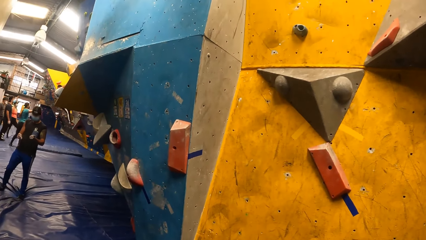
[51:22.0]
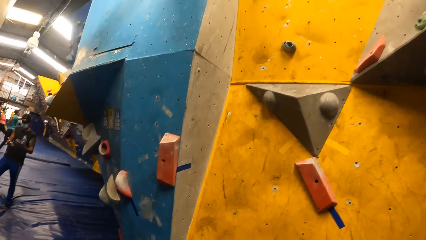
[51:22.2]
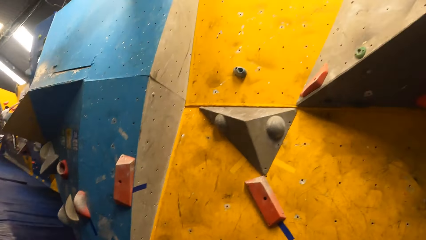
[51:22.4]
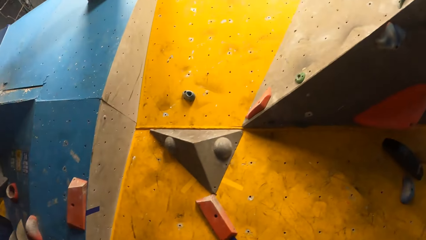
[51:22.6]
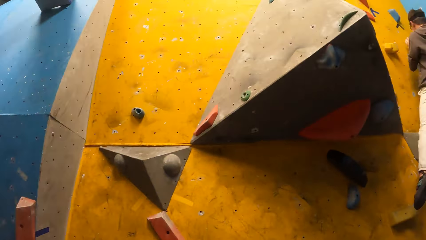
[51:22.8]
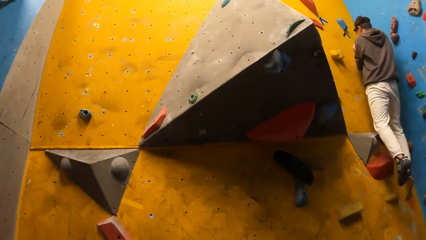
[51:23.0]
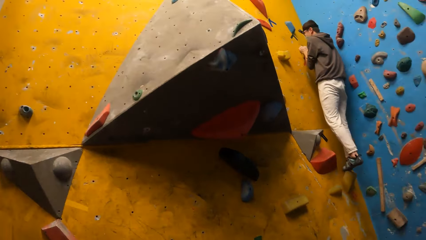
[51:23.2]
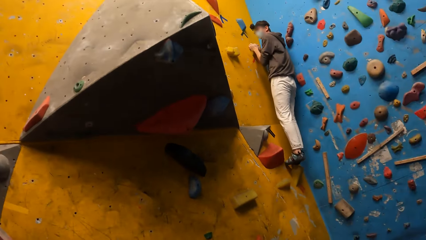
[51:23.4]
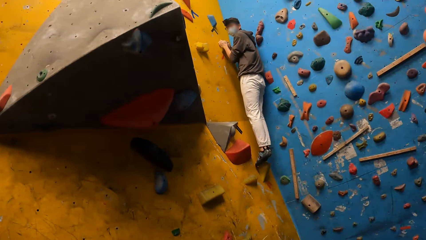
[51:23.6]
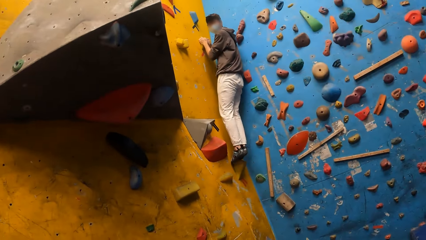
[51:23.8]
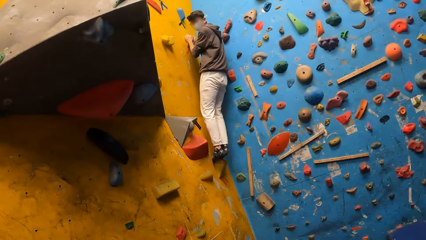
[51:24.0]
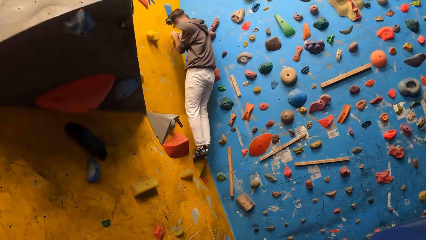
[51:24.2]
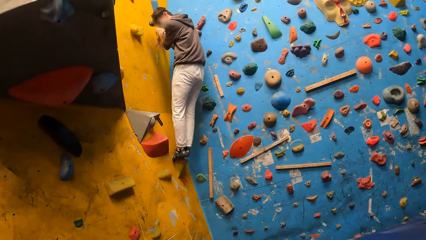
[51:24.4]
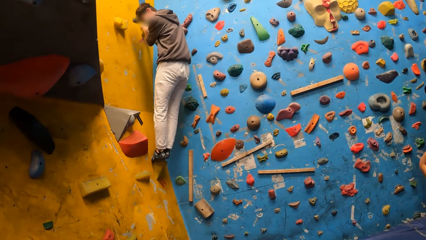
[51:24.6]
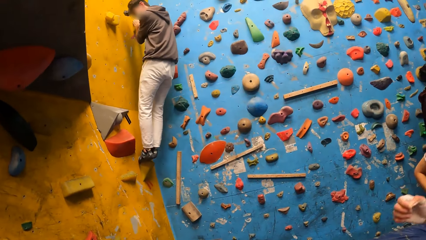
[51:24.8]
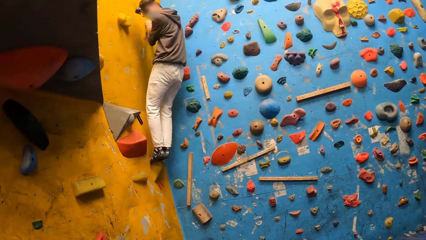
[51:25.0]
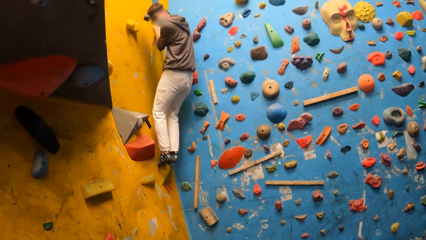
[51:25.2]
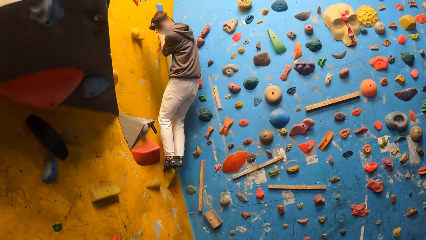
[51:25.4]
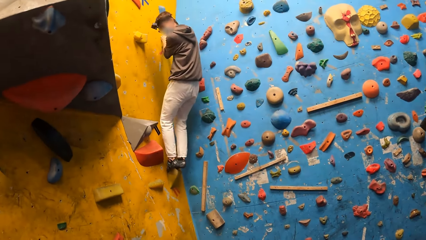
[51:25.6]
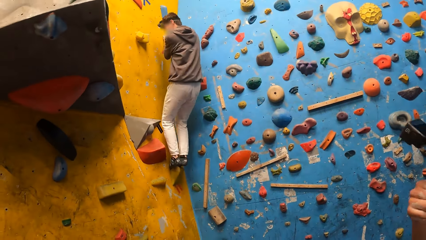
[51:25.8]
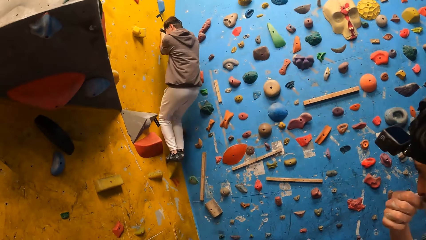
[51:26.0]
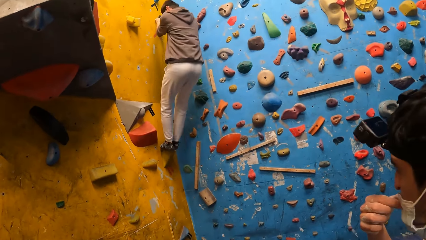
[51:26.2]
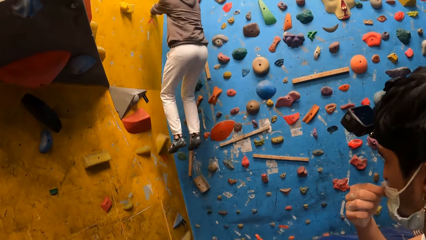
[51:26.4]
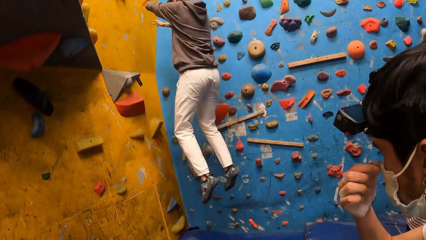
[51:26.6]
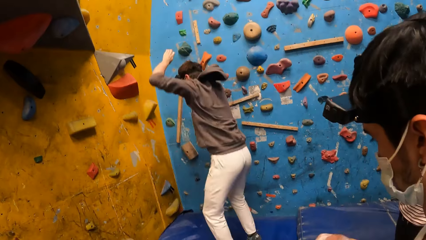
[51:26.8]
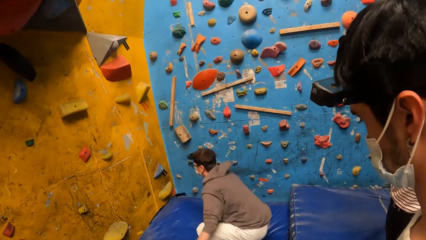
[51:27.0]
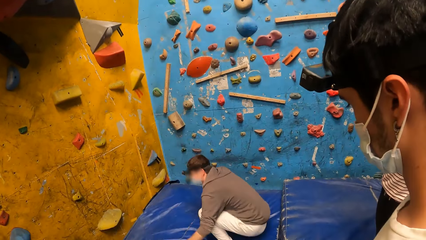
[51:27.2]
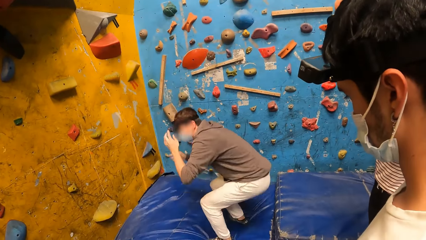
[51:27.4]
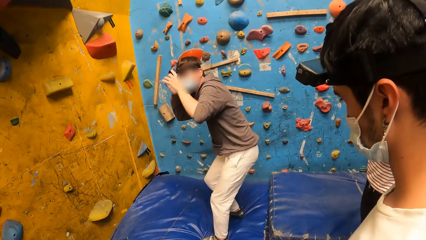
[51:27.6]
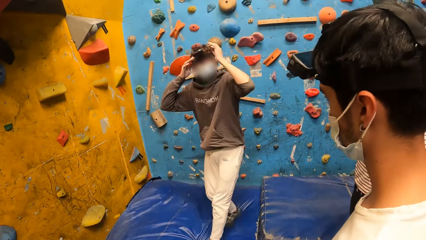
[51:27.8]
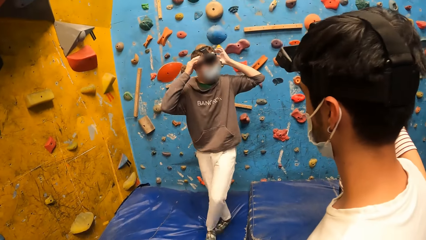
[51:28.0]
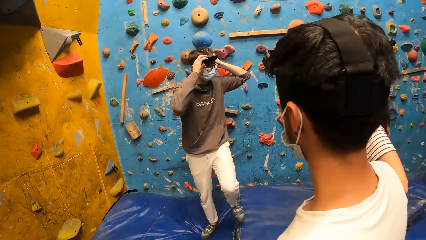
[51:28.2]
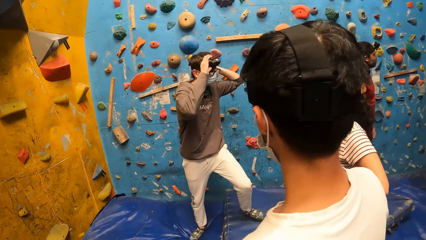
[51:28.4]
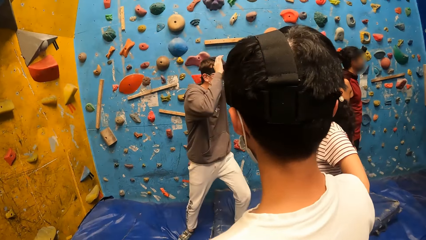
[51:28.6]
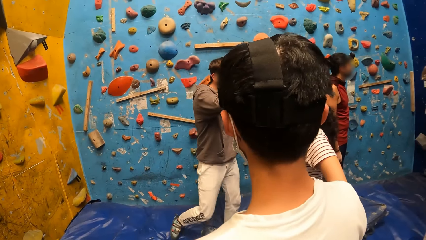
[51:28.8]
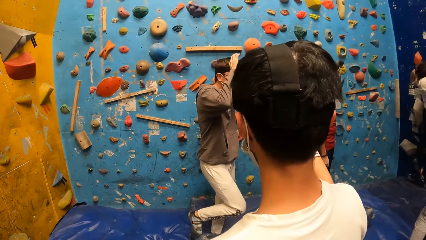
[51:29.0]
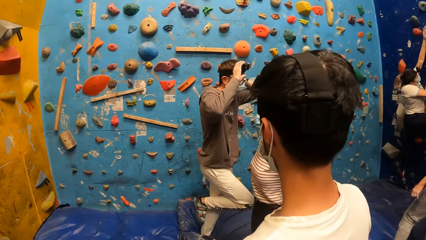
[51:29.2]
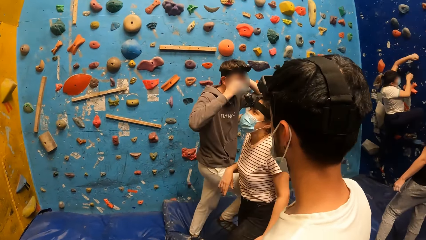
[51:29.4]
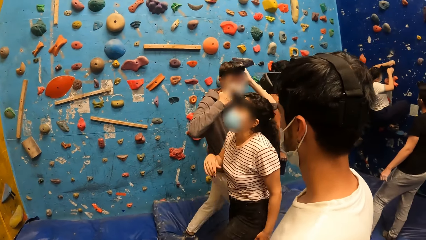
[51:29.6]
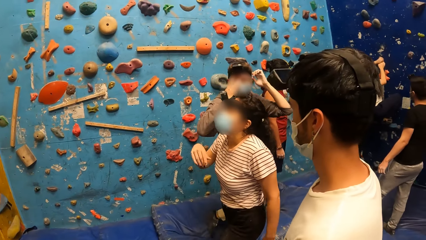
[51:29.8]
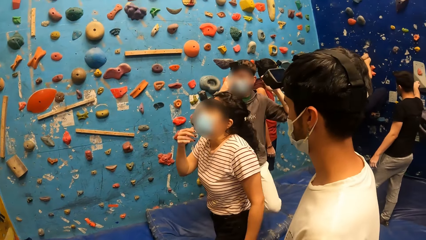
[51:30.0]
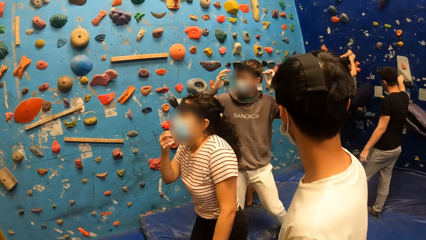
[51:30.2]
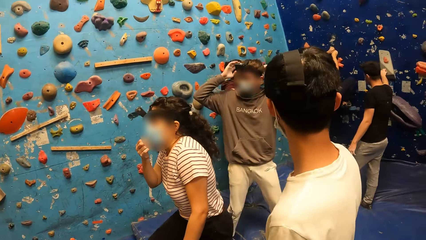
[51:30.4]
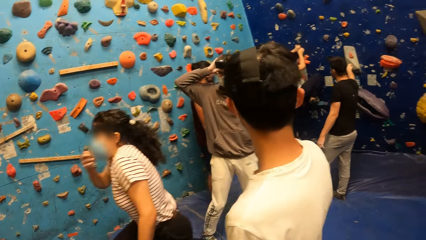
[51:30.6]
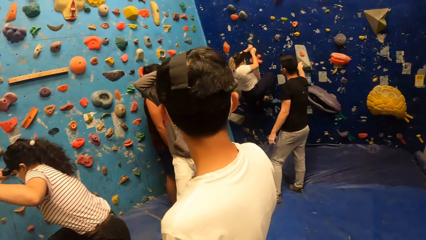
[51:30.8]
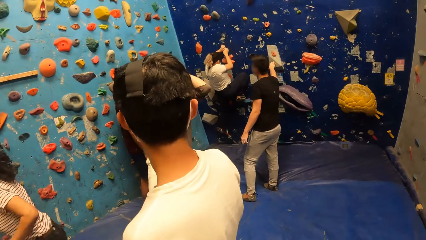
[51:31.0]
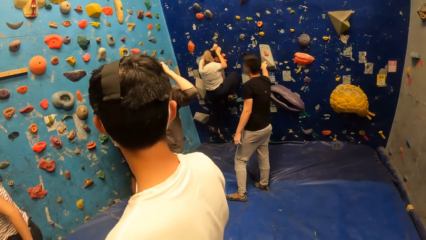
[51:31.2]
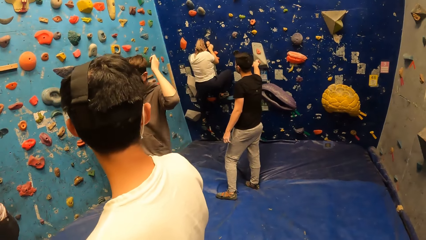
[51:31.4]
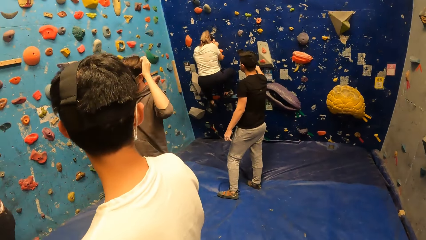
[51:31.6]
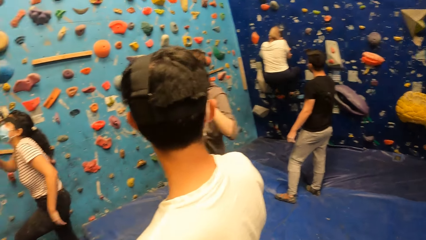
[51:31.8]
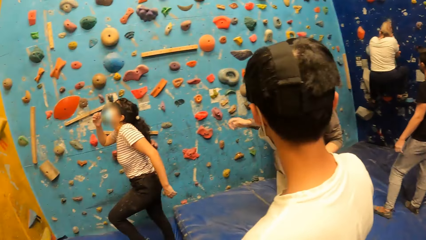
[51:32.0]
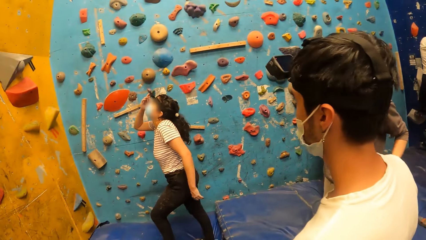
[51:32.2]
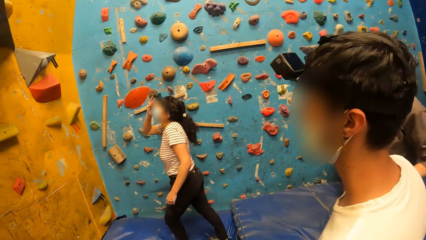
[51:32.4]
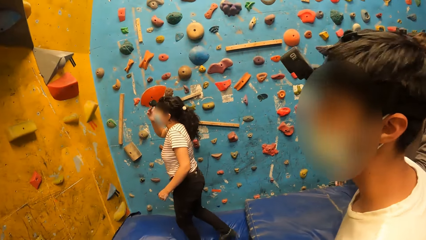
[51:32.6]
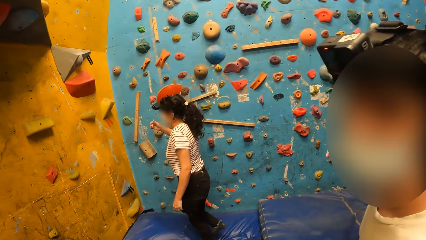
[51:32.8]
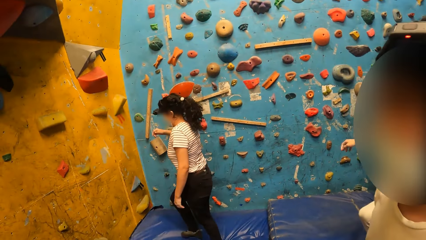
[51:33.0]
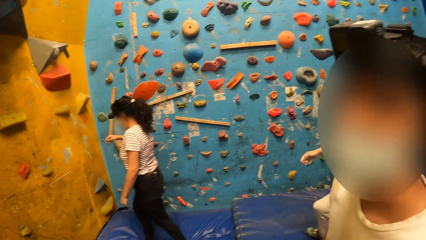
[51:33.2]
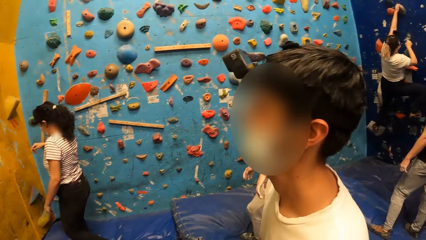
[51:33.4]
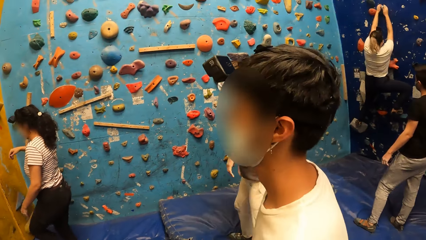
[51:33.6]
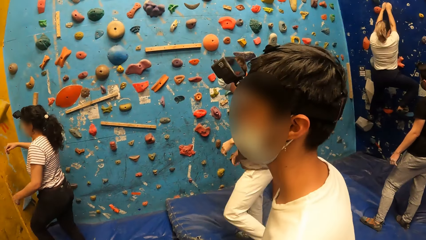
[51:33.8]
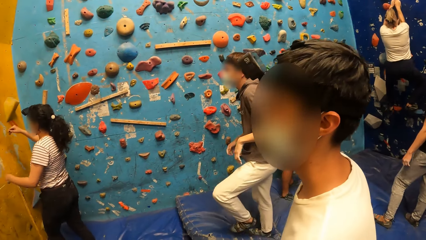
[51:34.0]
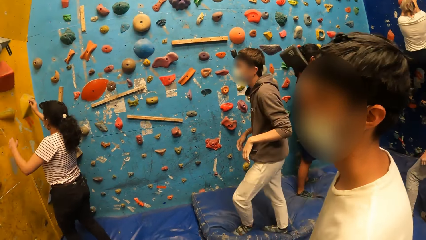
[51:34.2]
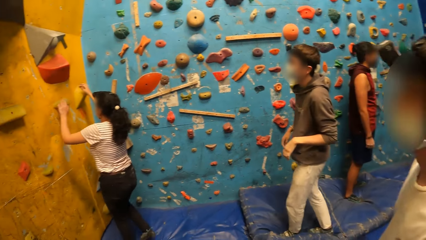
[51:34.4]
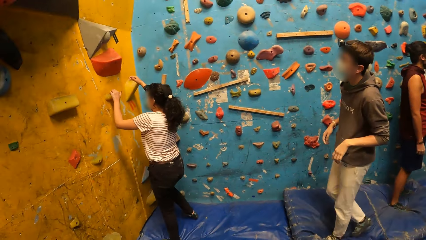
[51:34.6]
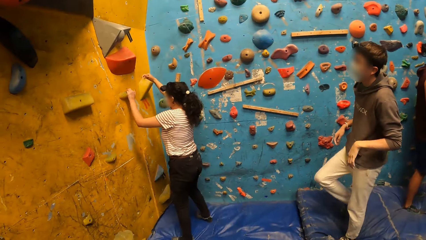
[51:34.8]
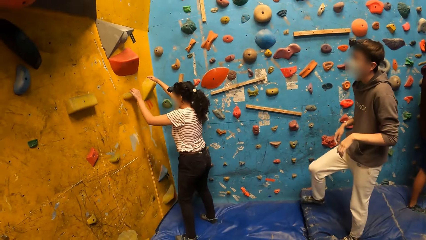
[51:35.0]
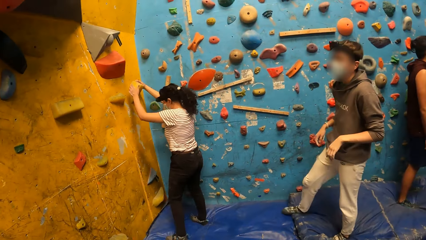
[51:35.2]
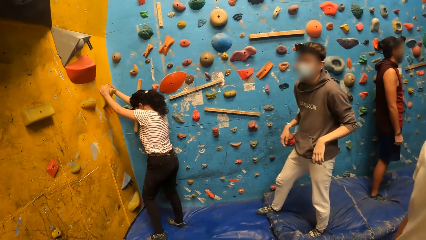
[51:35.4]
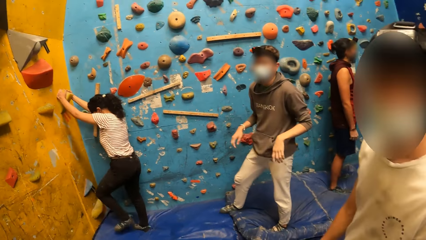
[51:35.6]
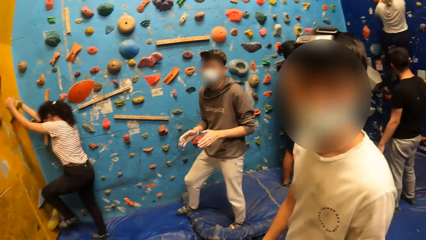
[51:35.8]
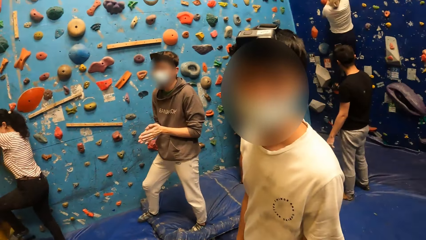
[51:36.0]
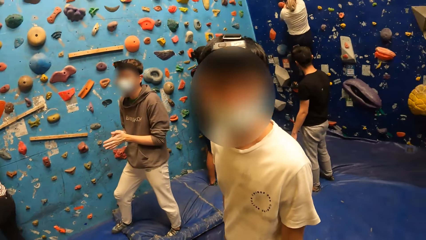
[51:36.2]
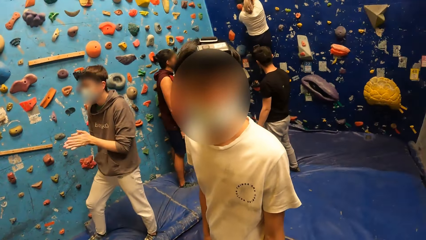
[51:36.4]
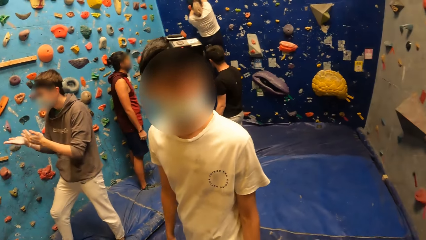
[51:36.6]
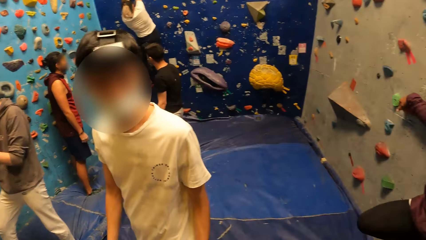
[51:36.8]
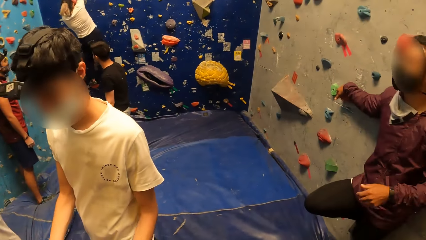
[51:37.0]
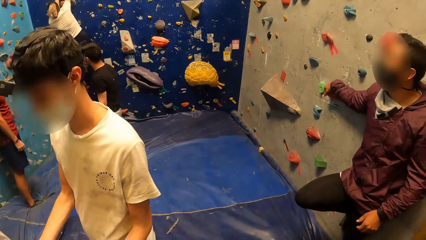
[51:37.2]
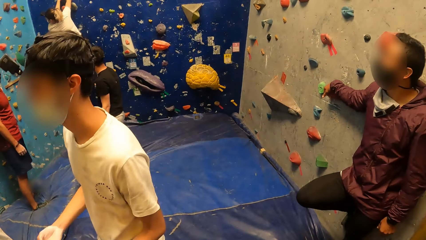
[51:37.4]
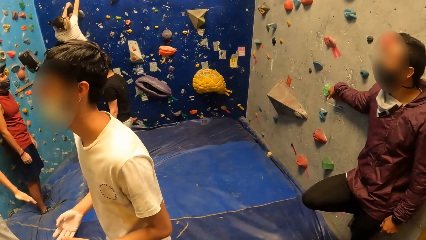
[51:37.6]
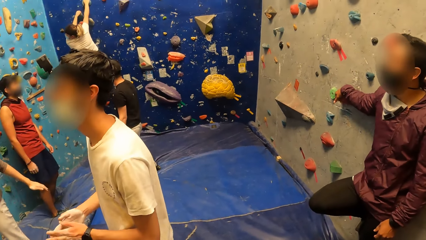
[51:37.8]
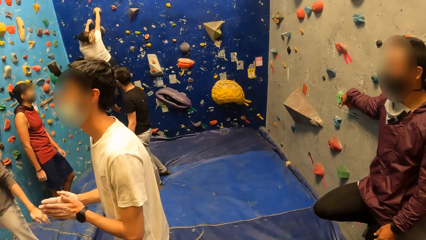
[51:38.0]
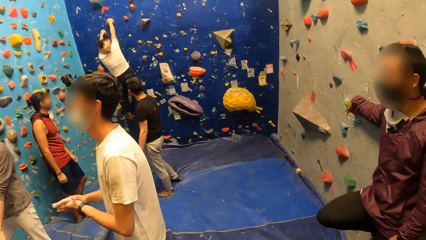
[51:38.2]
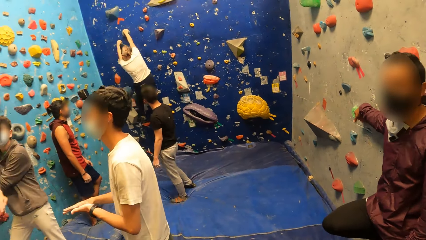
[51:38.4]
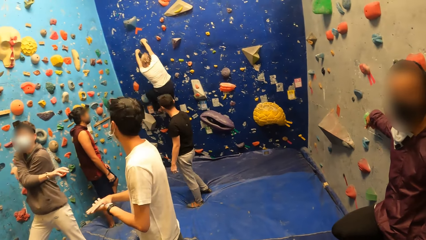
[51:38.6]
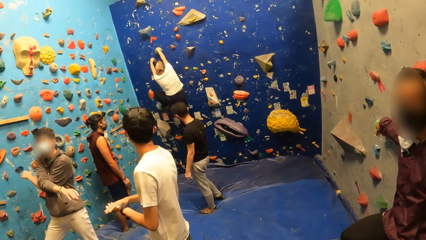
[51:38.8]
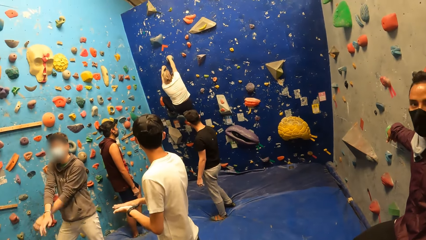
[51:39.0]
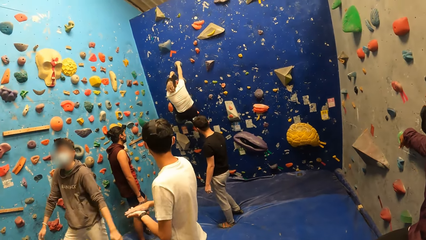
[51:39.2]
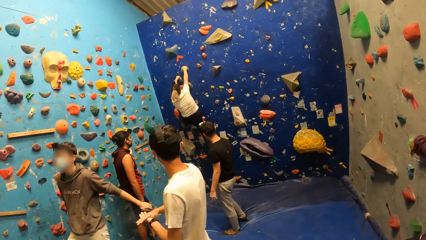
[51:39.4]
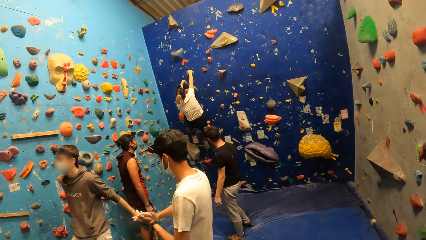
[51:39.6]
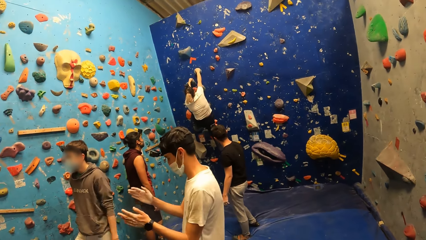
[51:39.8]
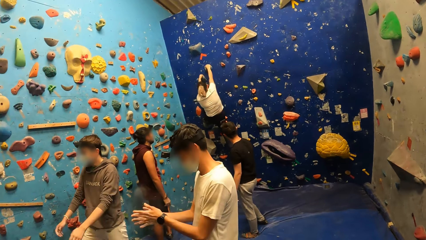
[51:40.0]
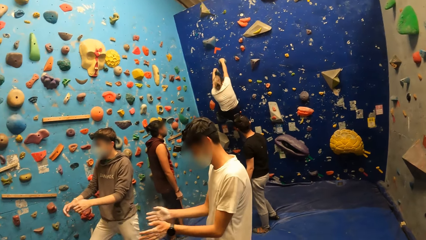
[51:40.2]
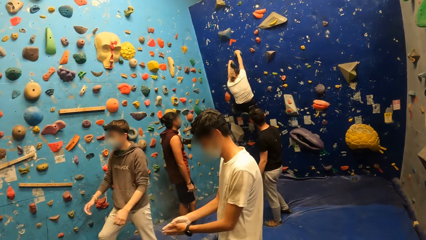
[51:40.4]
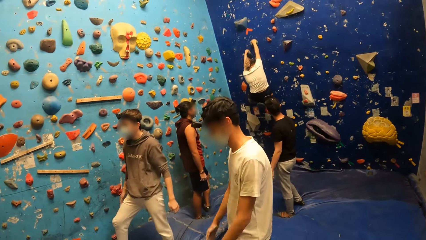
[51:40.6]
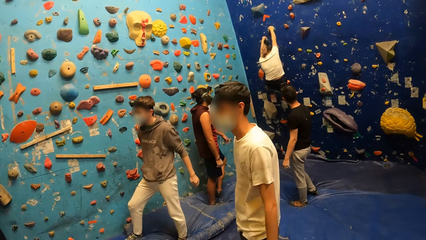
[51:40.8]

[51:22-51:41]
The man jumps down from the bouldering wall. He adjusts a camera on his head with both hands. He adjusts a face mask with his left hand. He adjusts the camera on his head with both hands. A woman climbs the bouldering wall with both hands. Another man talks to the camera wearer. The camera wearer looks around. Another woman climbs the bouldering wall with both hands. The second man talks to the camera wearer. The camera wearer looks around.
